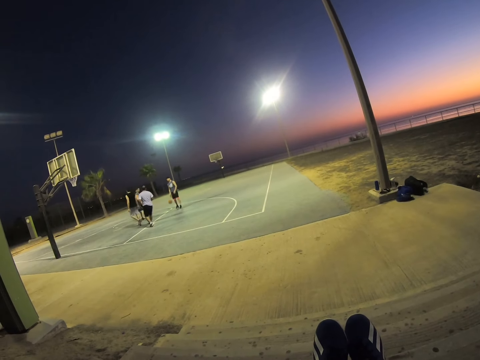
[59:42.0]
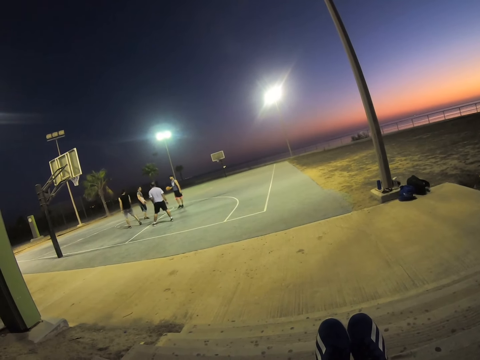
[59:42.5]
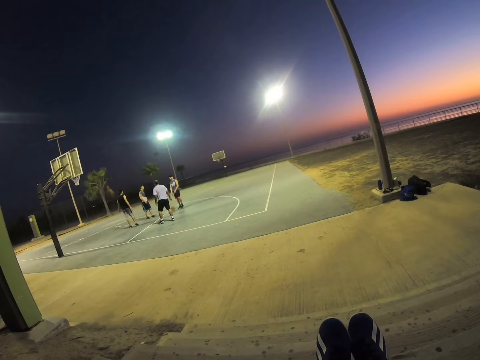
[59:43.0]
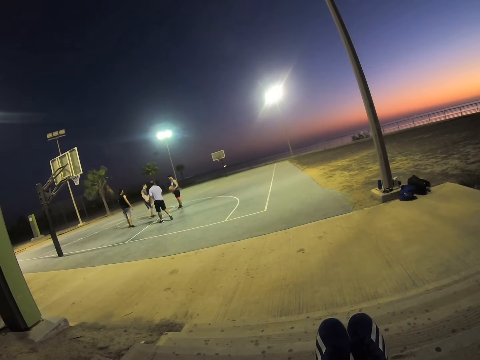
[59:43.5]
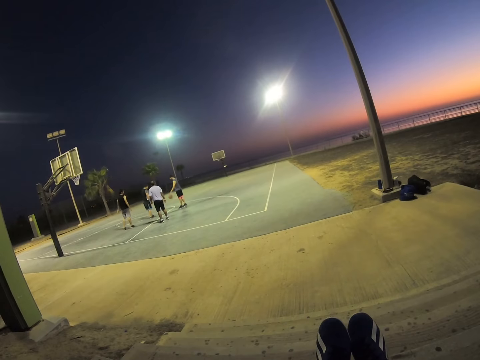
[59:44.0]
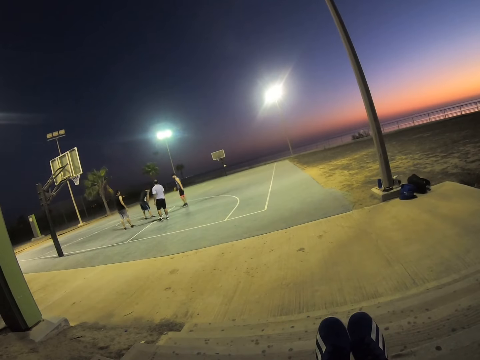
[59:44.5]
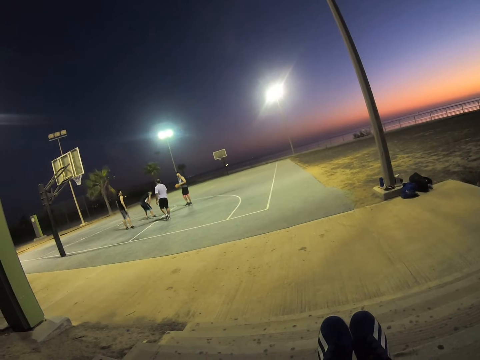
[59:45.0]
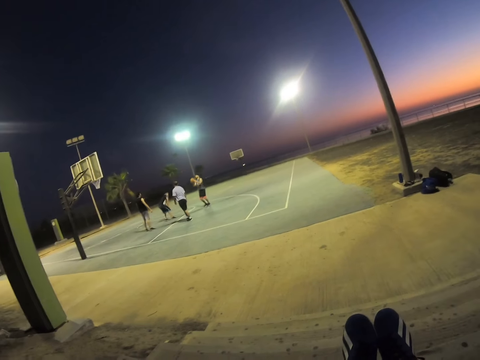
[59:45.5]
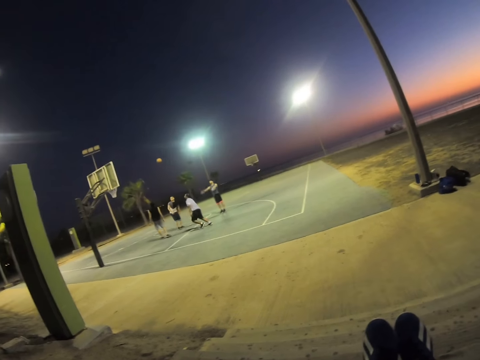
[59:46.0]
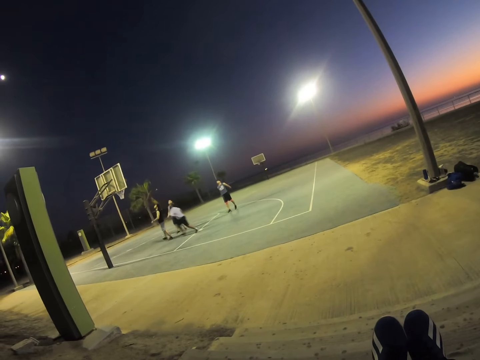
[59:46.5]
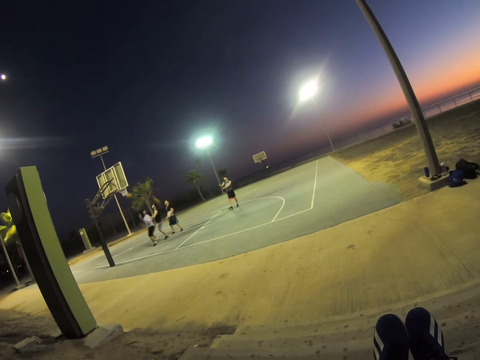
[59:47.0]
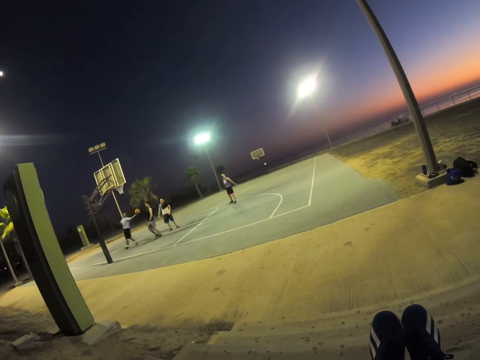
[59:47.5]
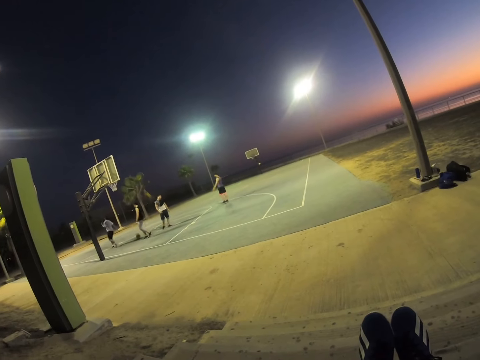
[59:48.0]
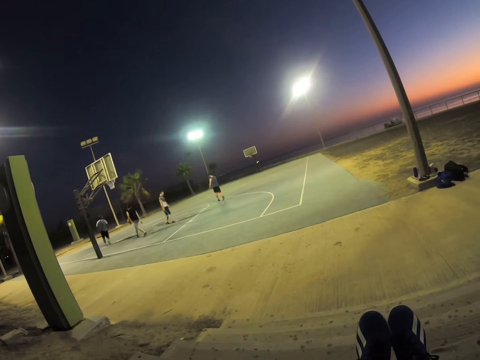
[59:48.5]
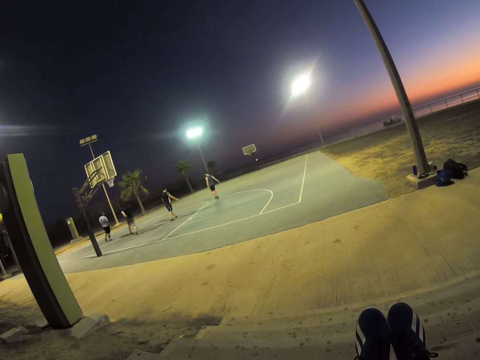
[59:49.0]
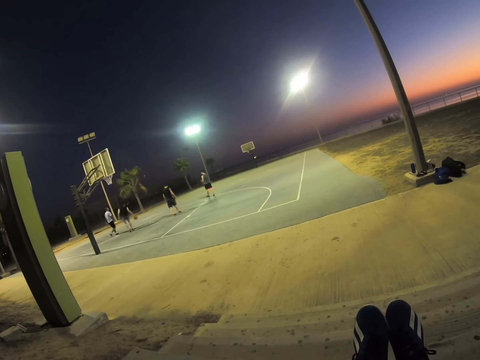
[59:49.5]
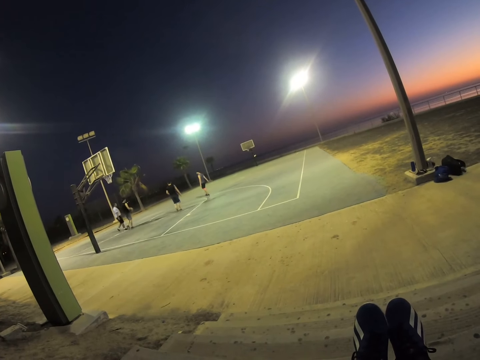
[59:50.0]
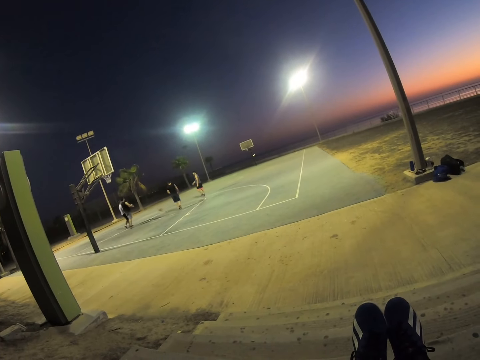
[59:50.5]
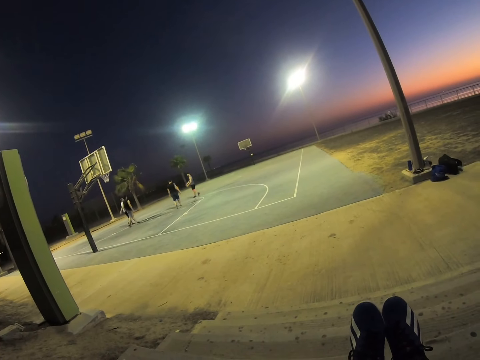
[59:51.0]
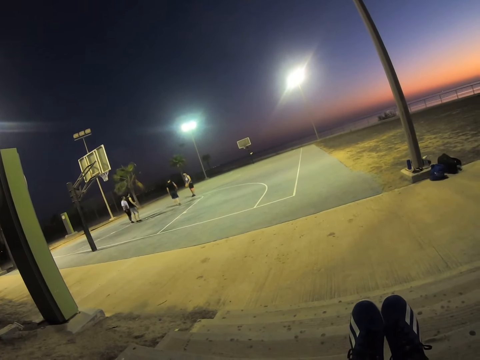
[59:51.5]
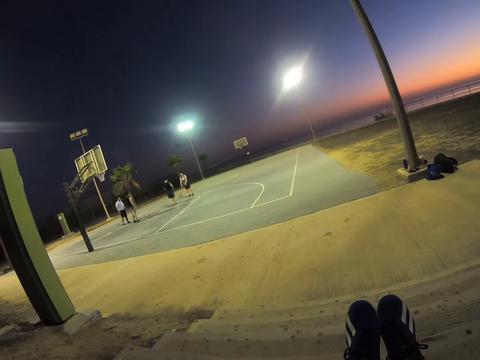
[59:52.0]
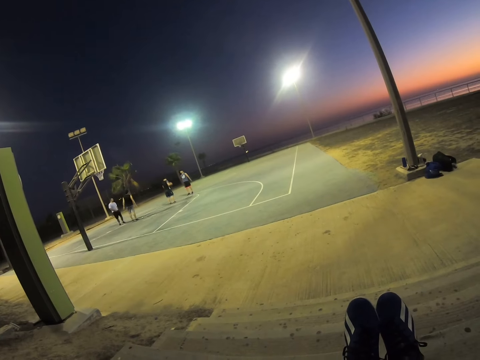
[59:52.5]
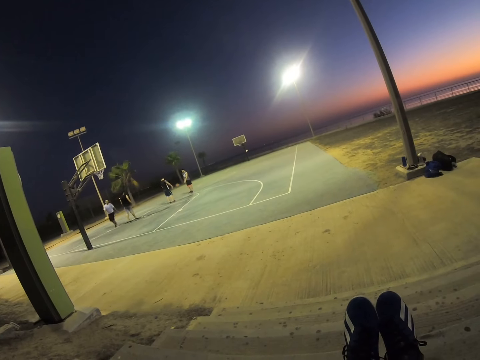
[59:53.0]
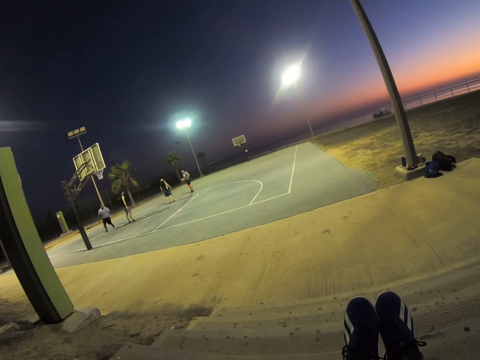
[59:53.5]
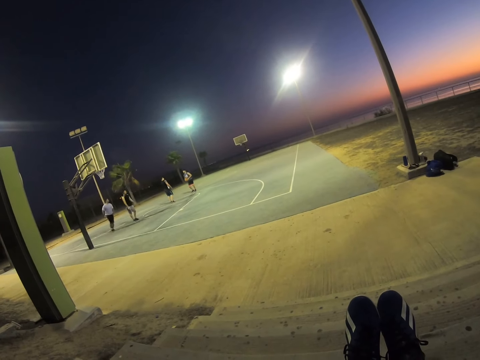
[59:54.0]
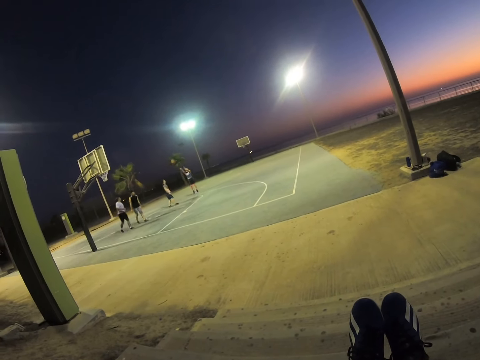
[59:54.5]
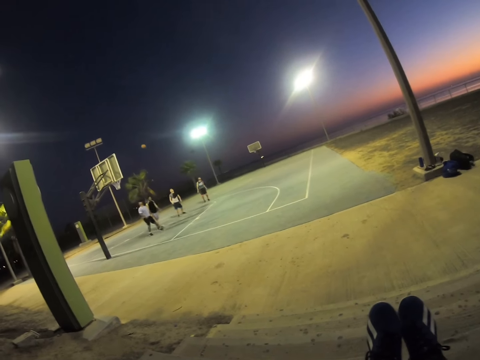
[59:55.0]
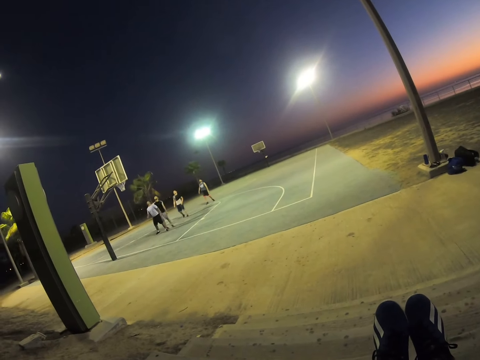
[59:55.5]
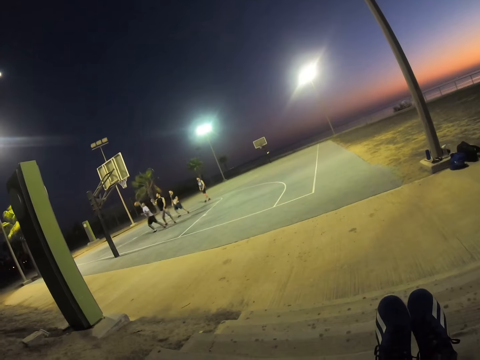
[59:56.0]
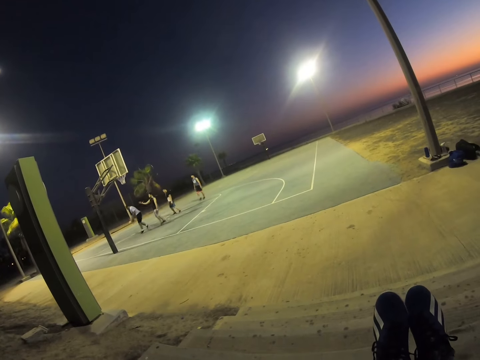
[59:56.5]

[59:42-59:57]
The camera wearer watches the persons playing basketball.

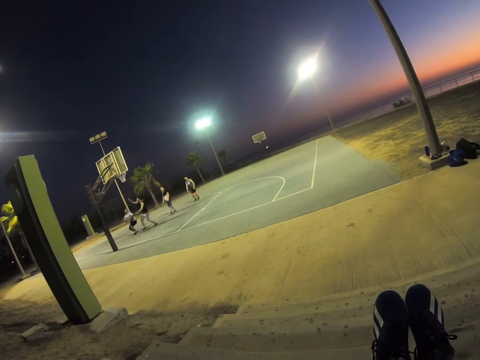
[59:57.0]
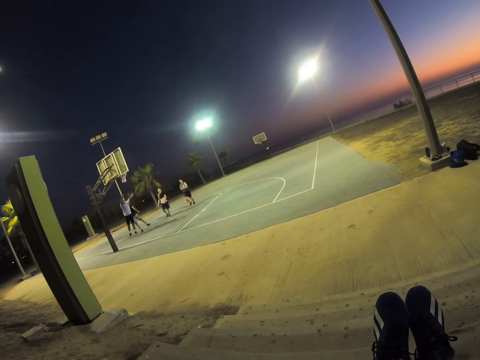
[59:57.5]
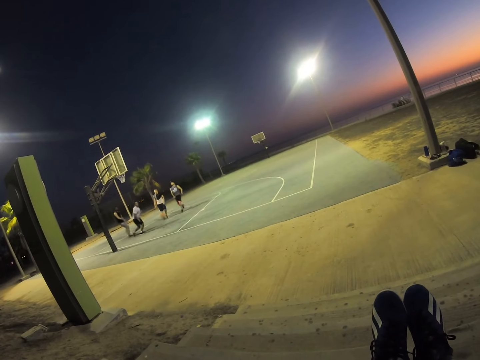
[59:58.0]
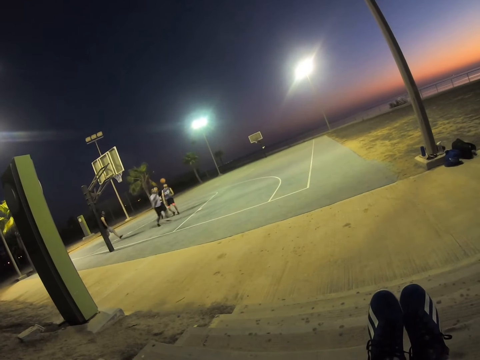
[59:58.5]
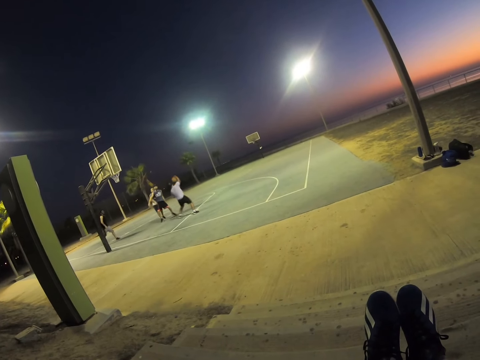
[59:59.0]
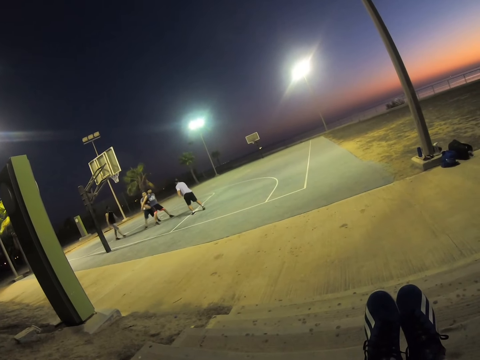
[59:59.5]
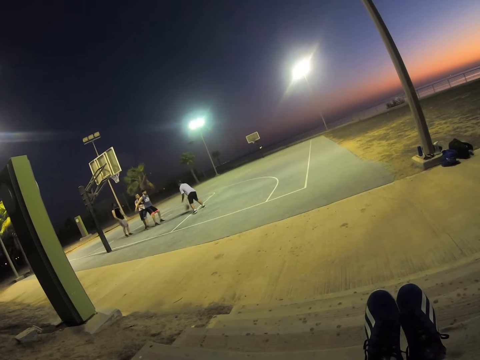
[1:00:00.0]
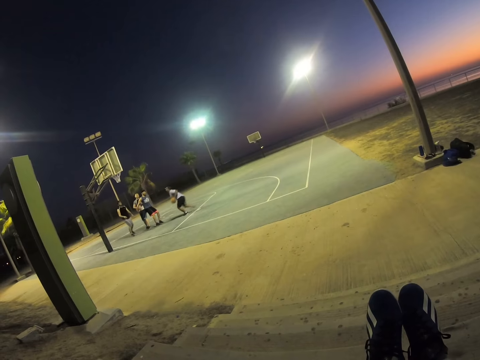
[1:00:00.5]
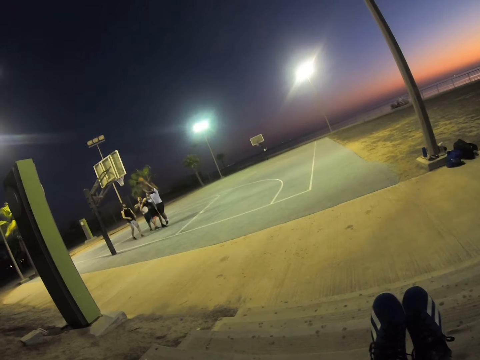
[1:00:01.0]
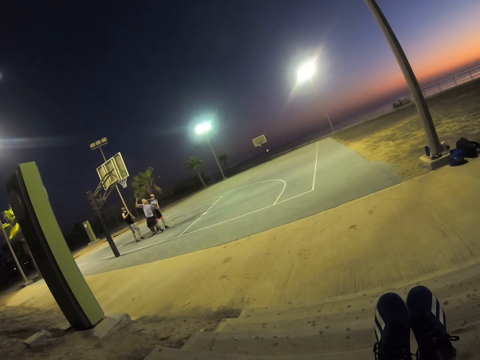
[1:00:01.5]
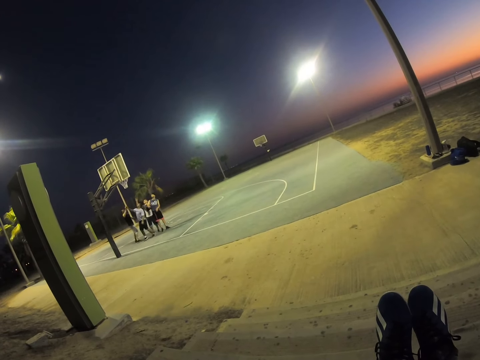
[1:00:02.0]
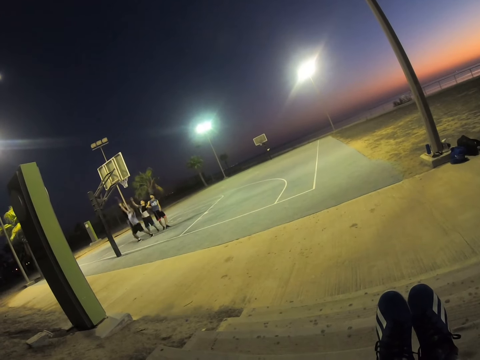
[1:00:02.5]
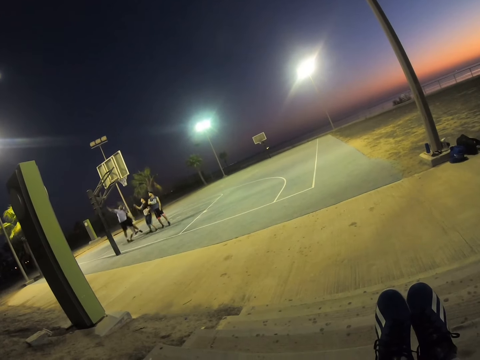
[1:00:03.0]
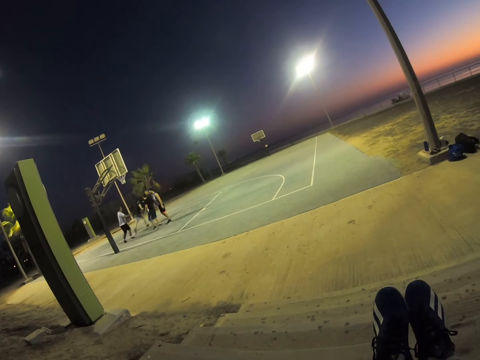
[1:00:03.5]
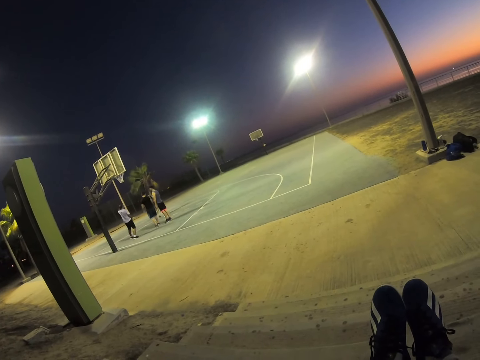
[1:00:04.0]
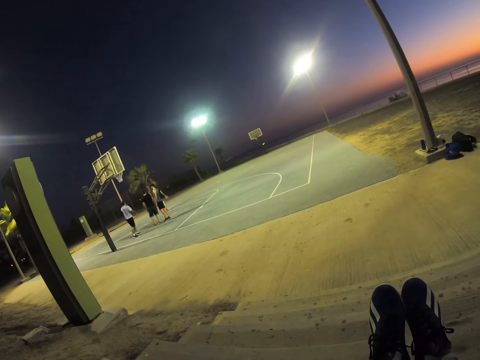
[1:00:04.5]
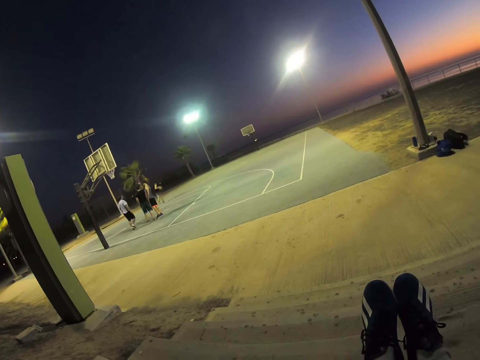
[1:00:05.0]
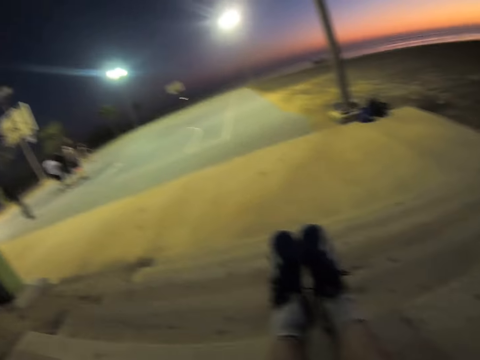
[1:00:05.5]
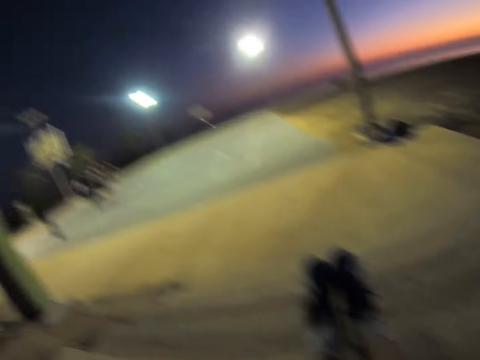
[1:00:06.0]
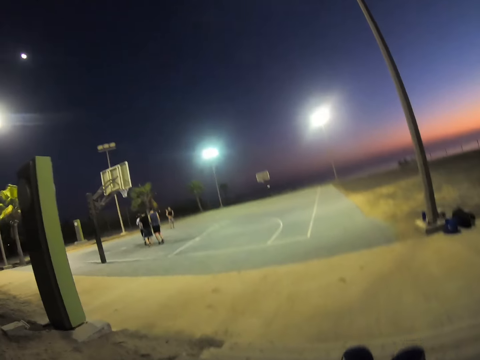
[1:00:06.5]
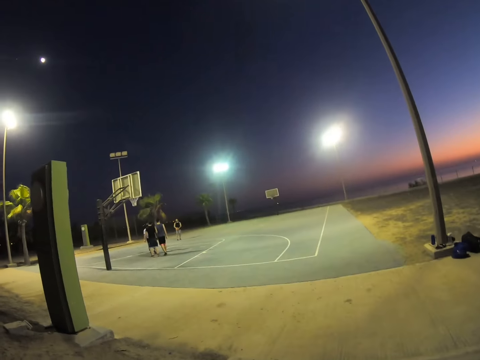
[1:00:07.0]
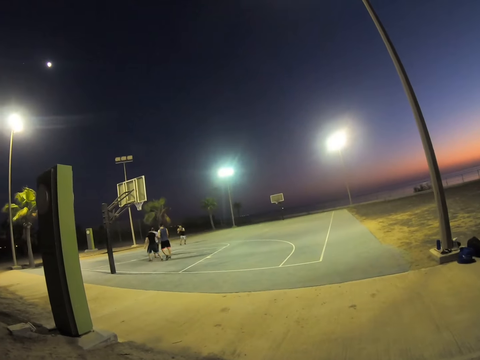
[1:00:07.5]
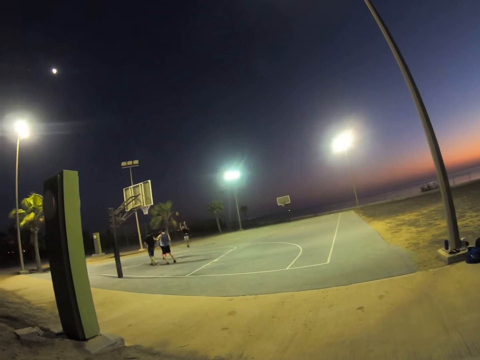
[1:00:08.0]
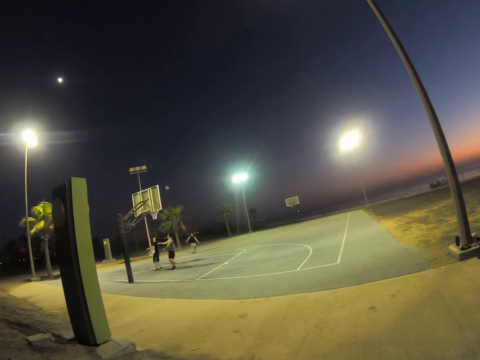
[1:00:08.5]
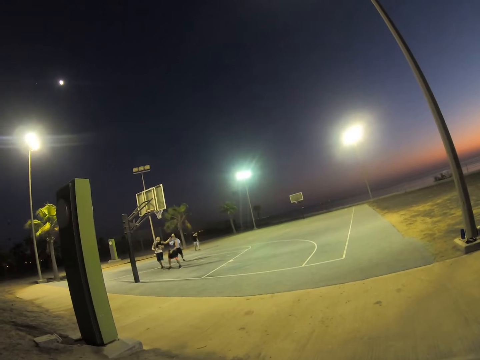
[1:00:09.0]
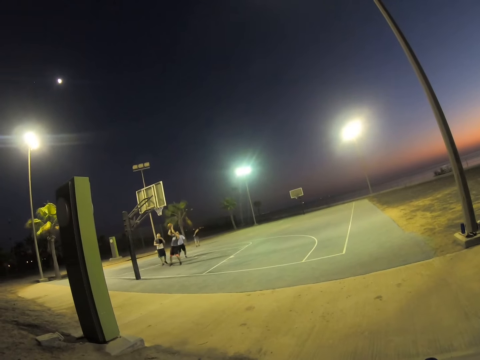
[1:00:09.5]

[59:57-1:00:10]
The camera wearer watches the basketball game.
